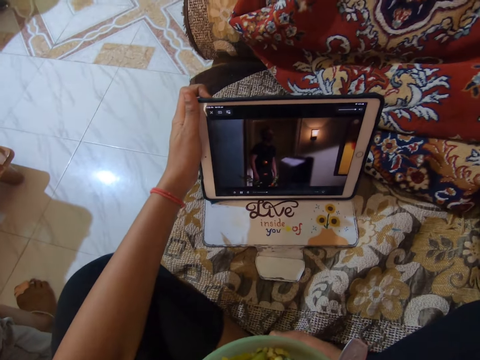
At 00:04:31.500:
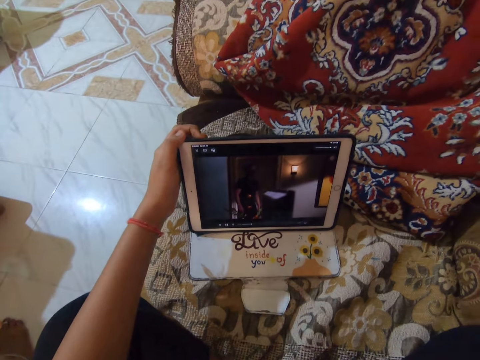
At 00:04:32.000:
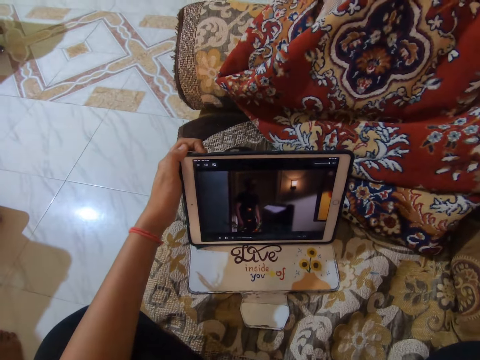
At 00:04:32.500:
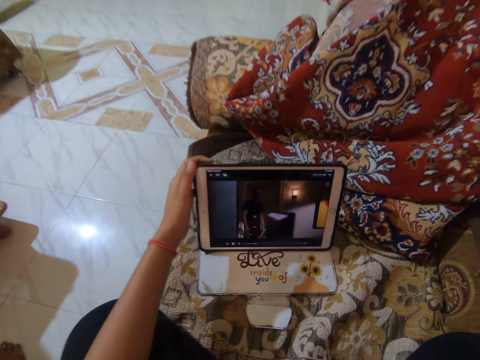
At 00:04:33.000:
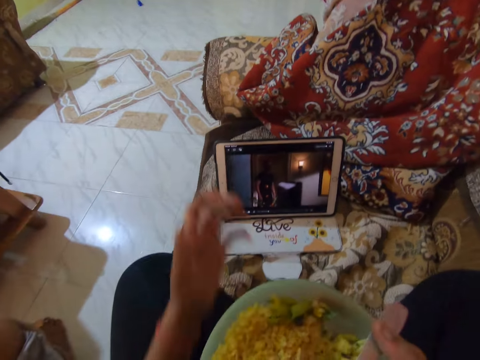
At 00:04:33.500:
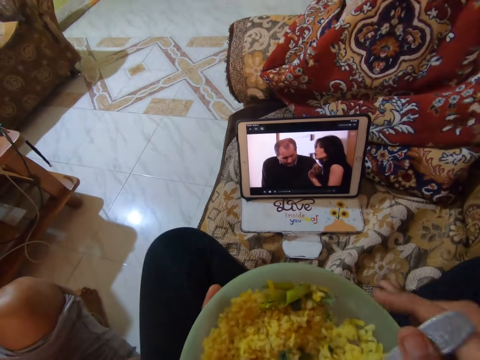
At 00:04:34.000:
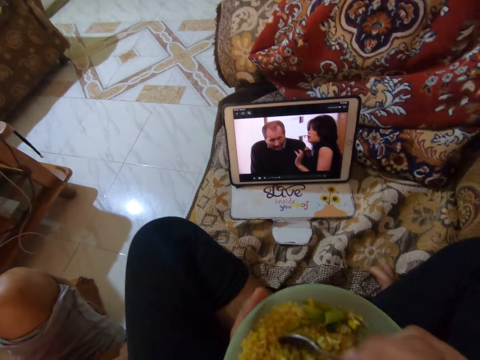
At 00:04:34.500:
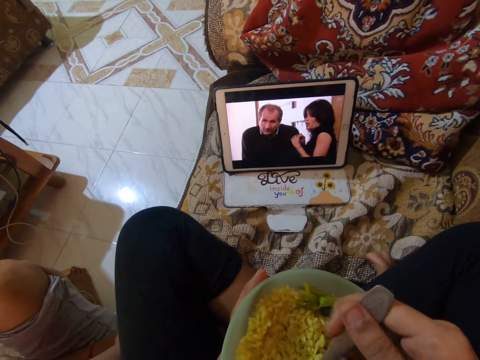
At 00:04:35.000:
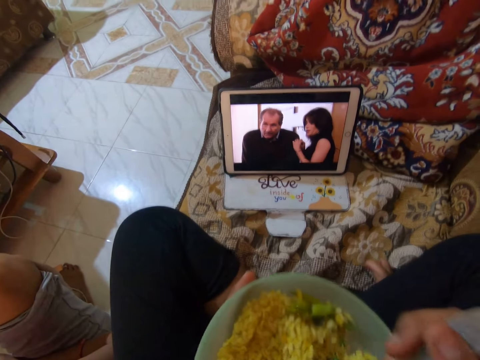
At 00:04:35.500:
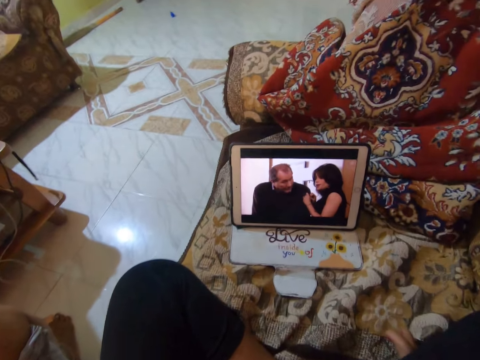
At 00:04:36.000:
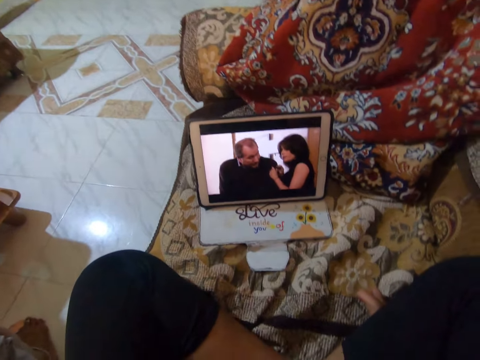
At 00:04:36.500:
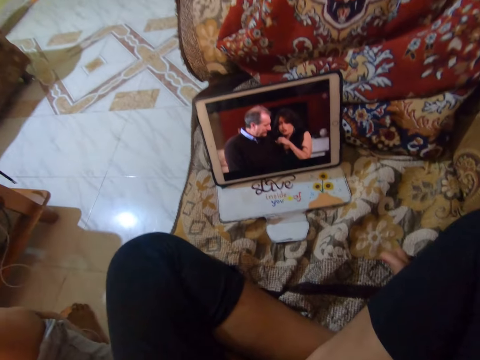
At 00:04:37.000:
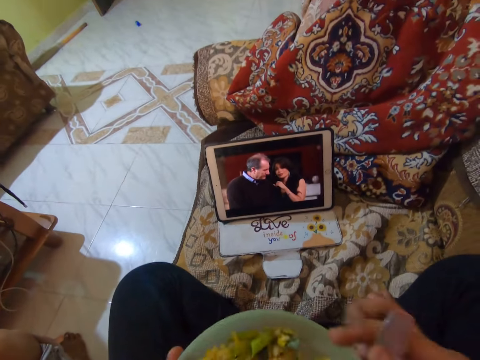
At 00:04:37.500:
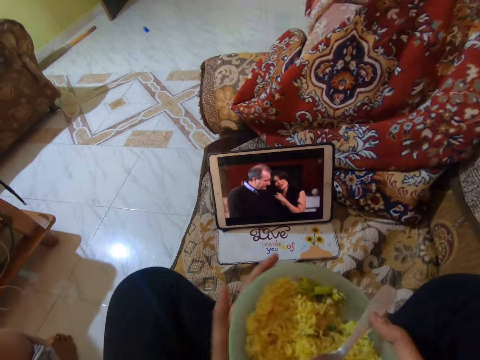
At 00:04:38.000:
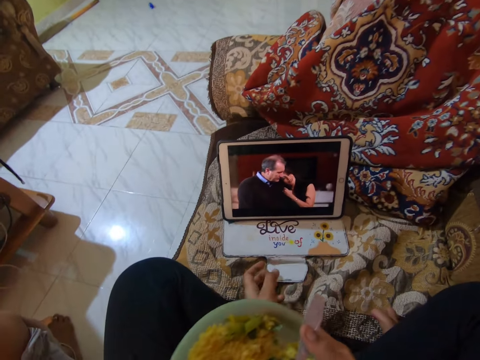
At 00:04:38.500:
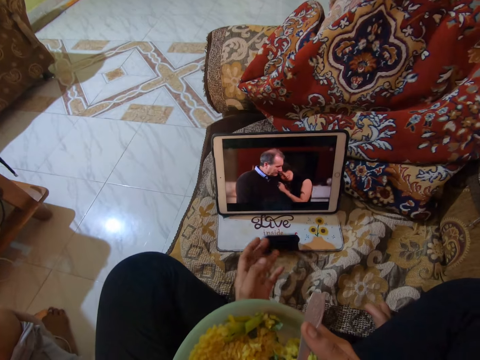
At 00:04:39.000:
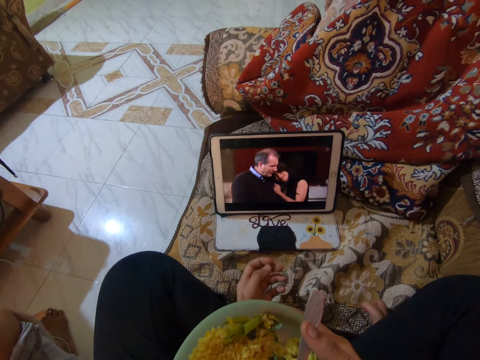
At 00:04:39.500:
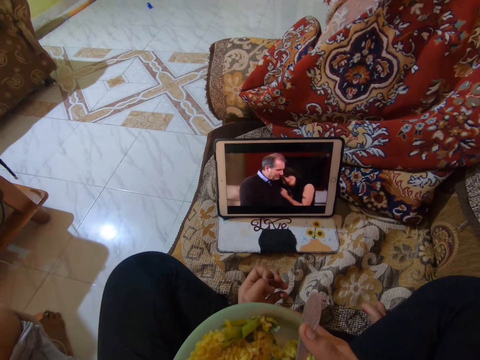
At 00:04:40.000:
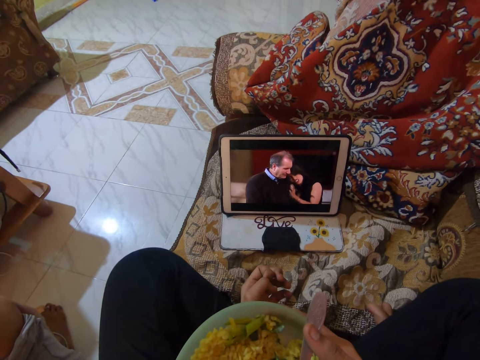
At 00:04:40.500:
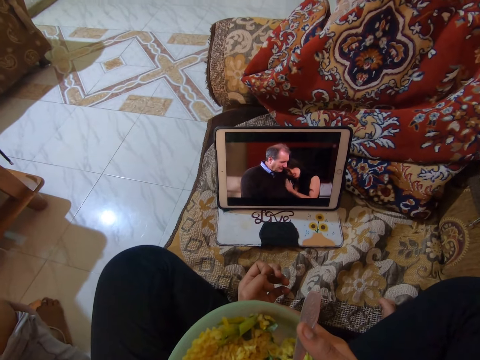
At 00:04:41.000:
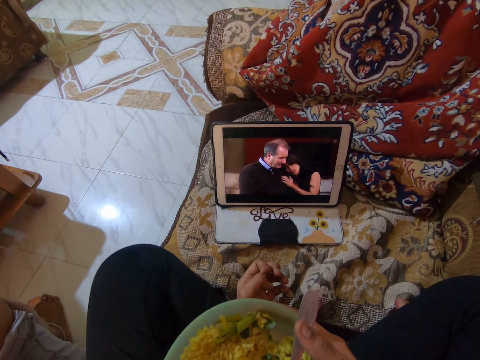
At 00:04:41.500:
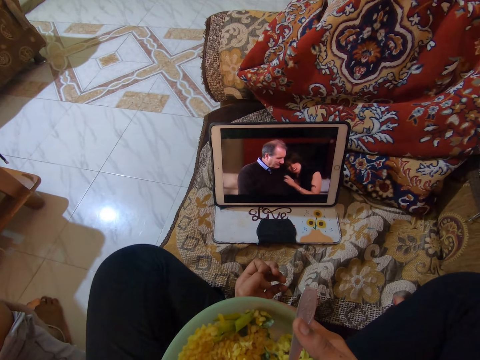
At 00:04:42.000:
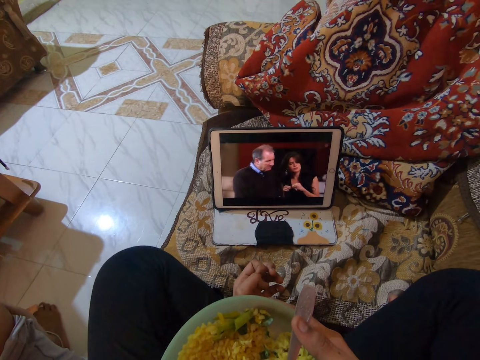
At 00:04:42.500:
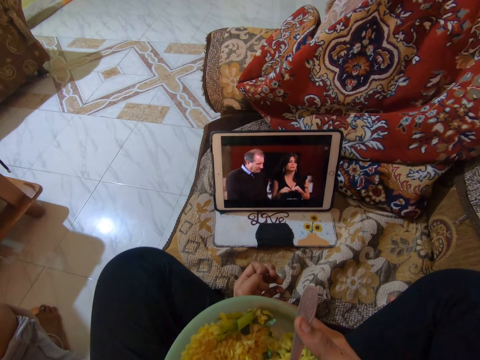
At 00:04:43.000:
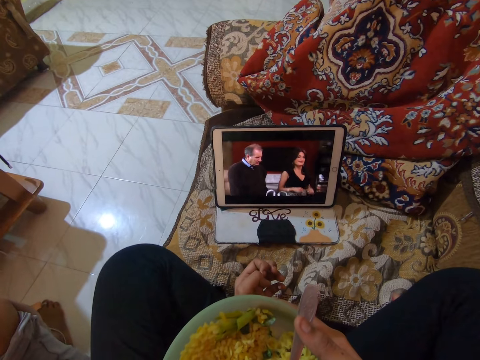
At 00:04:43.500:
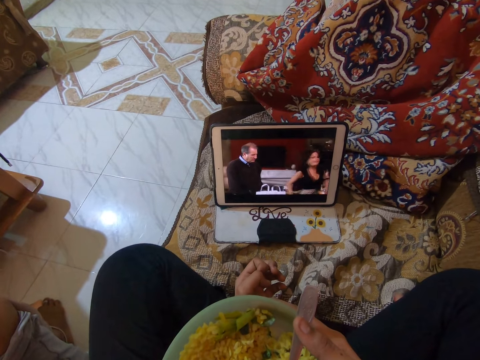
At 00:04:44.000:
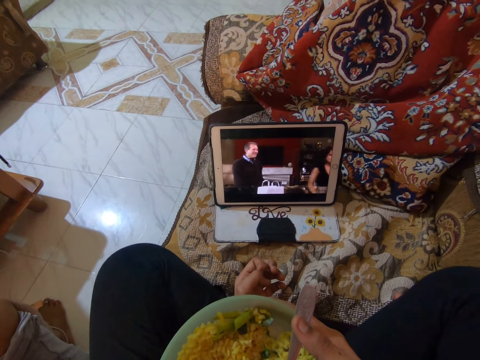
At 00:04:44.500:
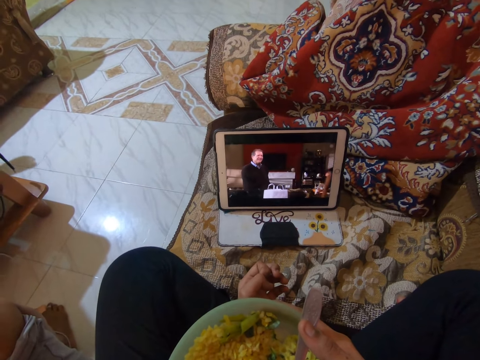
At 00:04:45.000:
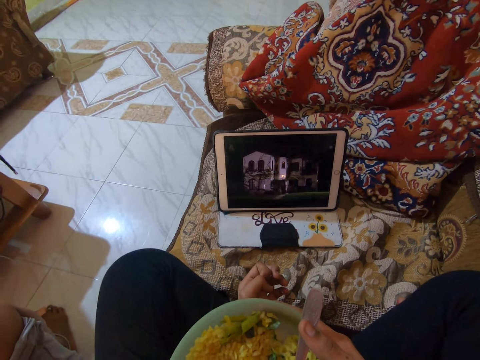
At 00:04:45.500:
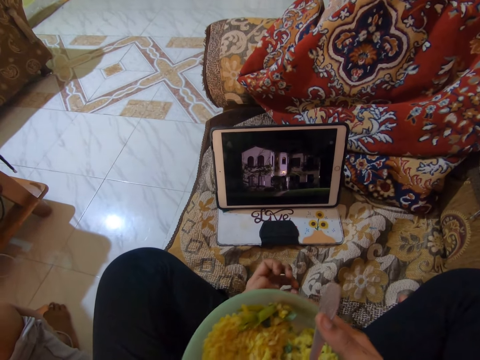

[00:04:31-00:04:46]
The camera wearer touches the tablet. They scoop food from the bowl with a spoon. They eat the food from the bowl. They watch a movie on the tablet. They adjust the tablet cover.

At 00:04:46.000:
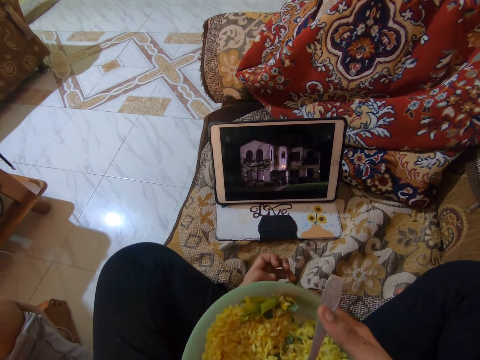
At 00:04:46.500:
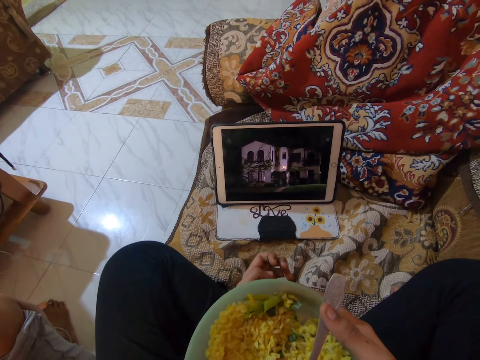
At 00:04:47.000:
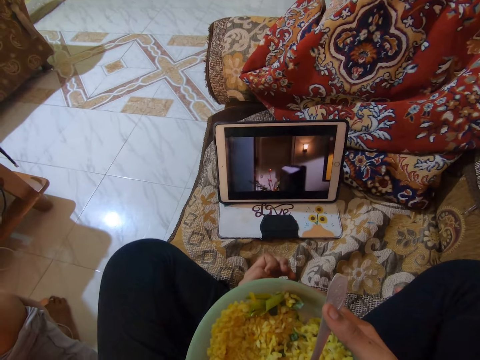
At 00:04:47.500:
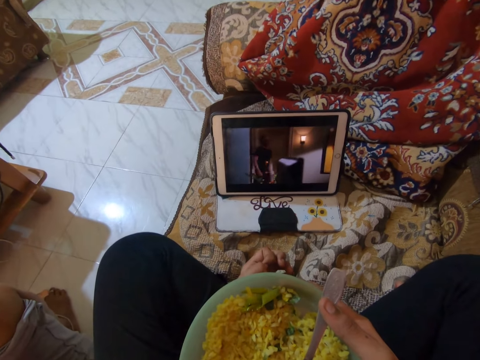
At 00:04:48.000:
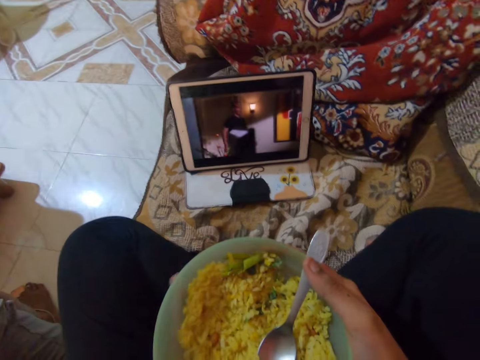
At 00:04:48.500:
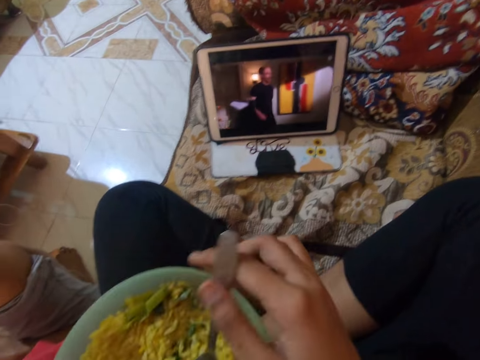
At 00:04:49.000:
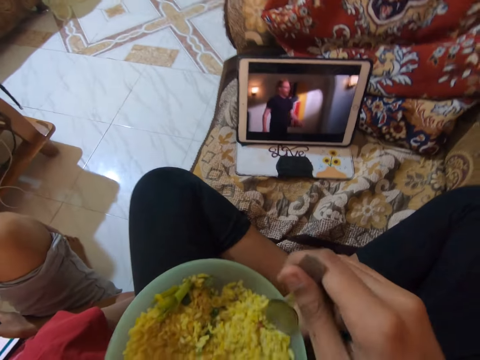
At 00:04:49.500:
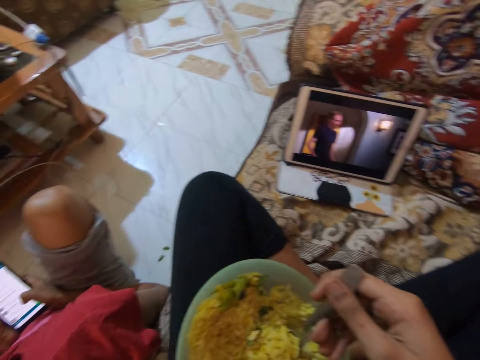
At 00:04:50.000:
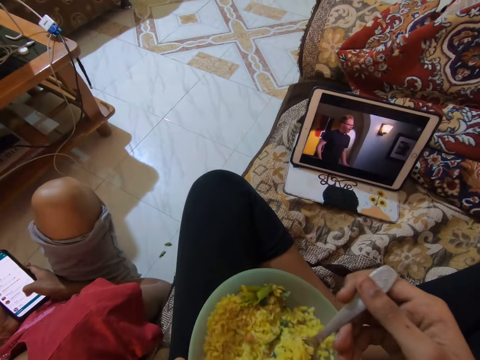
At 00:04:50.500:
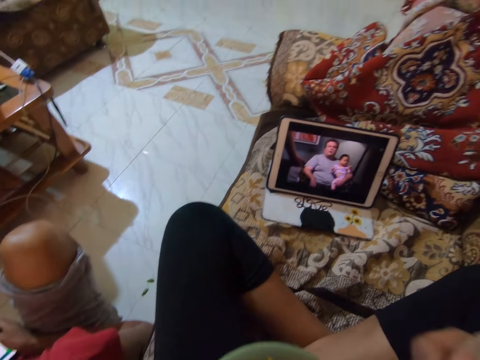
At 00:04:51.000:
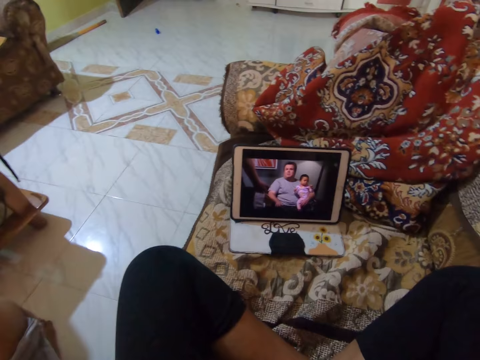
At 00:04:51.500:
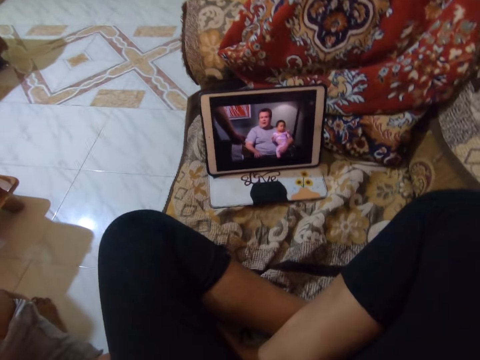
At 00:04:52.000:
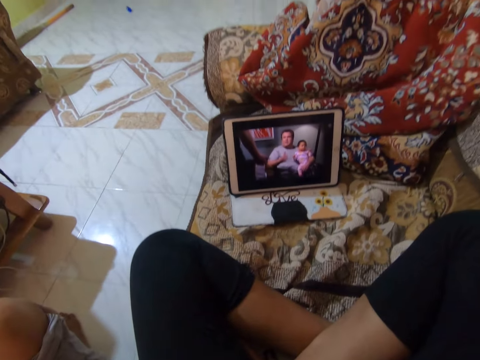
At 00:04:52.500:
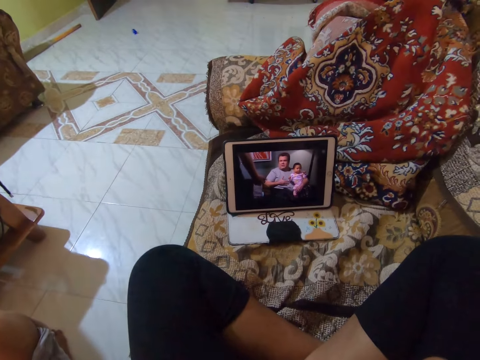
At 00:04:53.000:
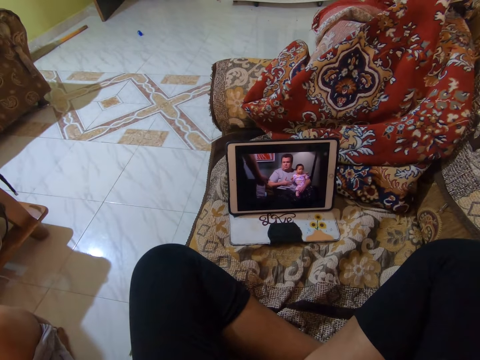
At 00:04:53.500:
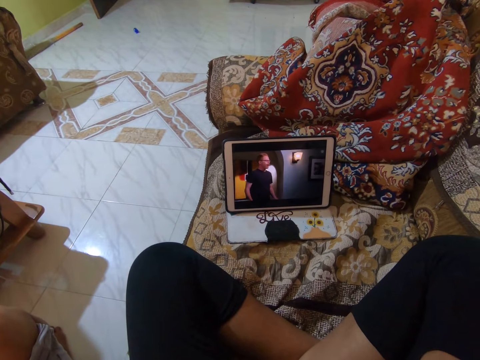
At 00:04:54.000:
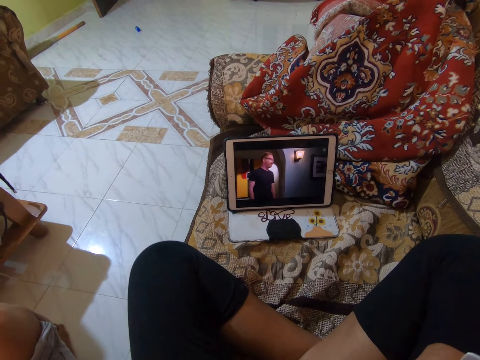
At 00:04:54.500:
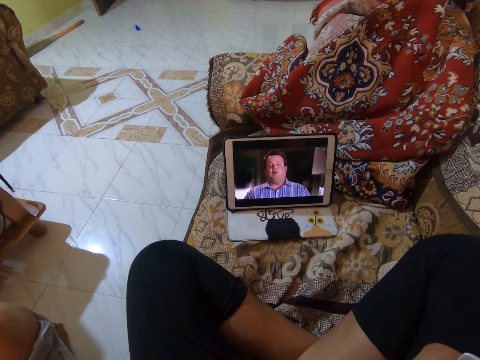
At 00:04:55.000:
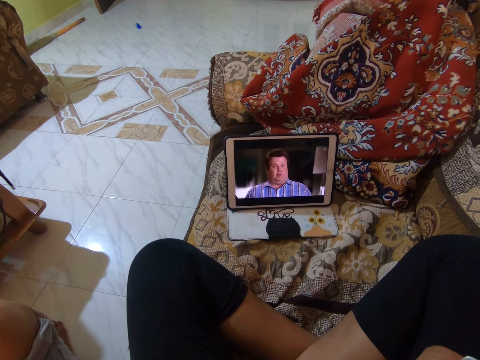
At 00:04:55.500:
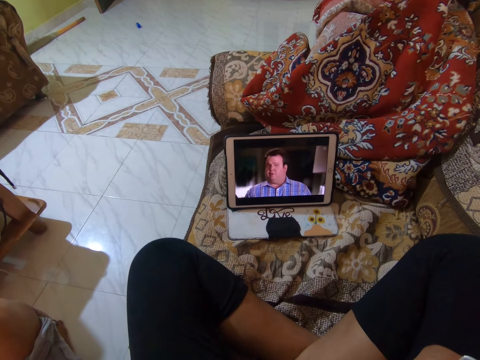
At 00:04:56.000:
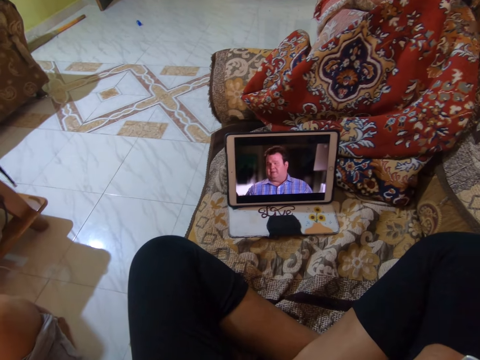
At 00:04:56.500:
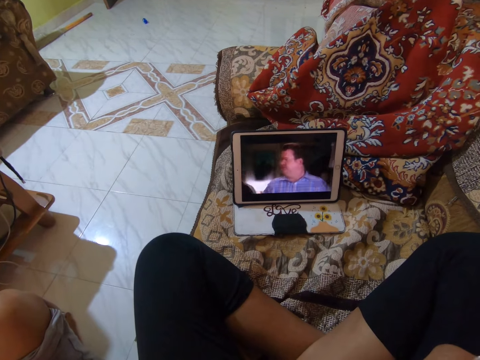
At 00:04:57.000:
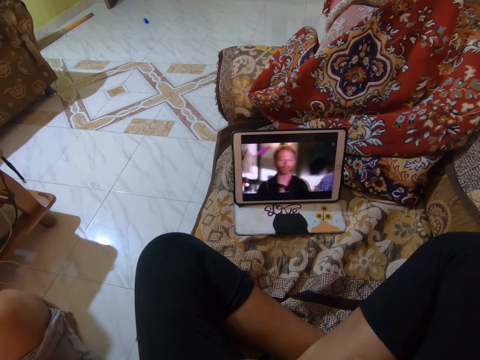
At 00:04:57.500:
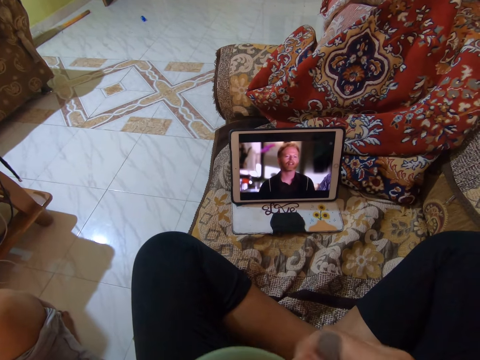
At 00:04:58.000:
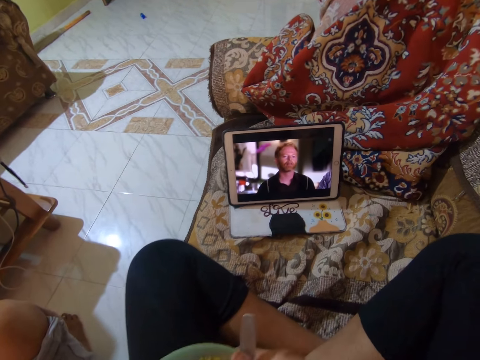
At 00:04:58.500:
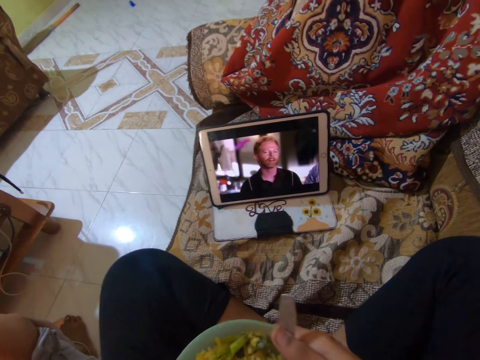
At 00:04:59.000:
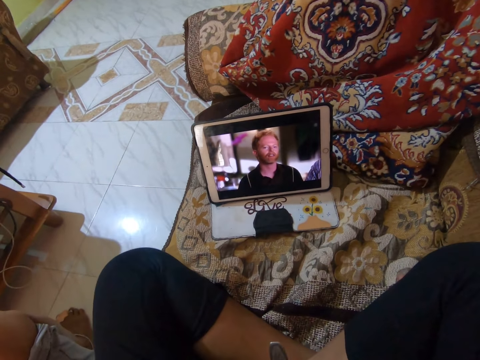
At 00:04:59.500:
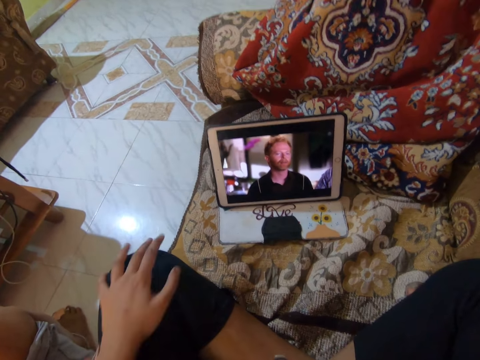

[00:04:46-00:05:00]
The camera wearer holds the plate with both hands. They scoop the rice with a spoon. They eat the rice. They watch a movie with a tablet. They lower the plate.
